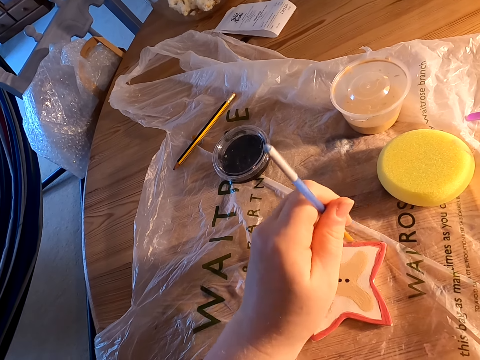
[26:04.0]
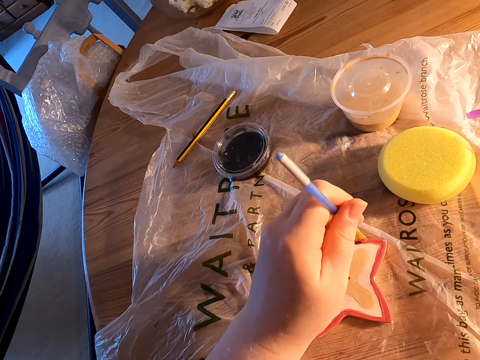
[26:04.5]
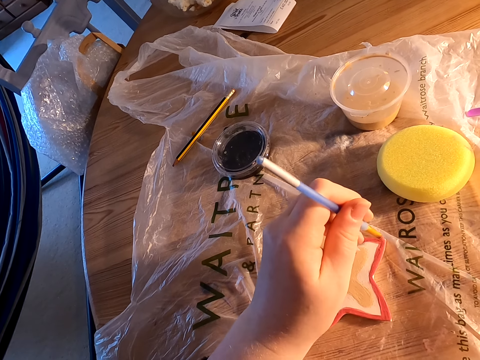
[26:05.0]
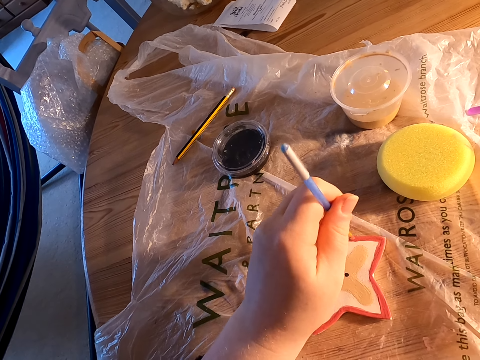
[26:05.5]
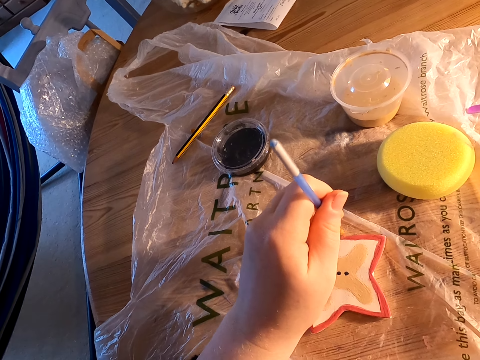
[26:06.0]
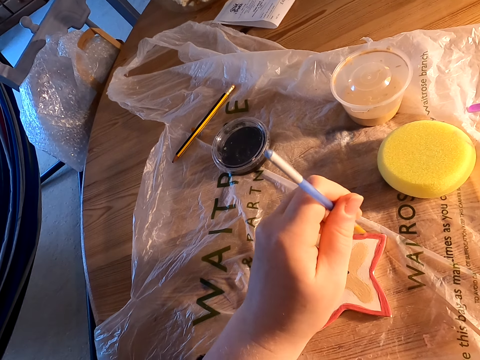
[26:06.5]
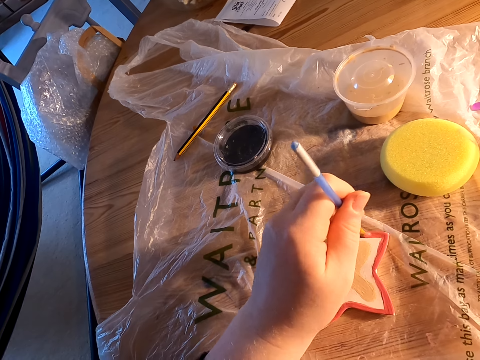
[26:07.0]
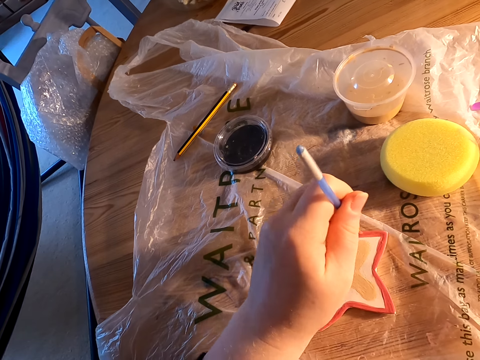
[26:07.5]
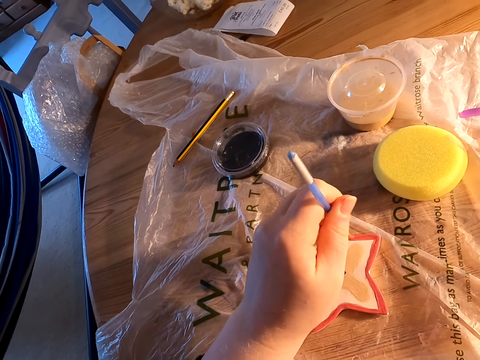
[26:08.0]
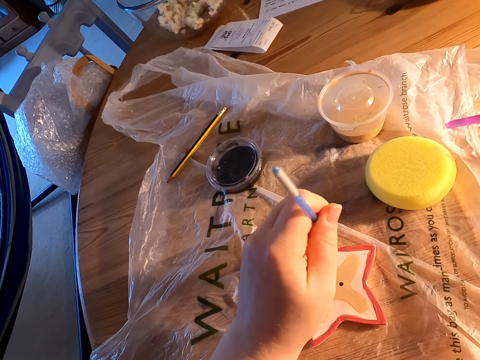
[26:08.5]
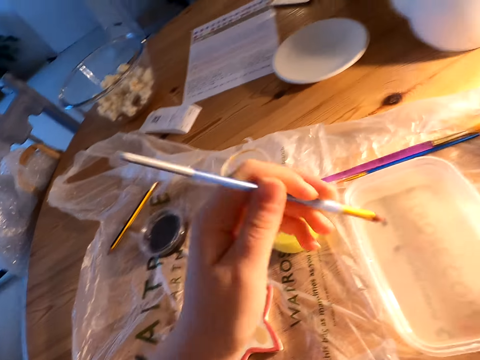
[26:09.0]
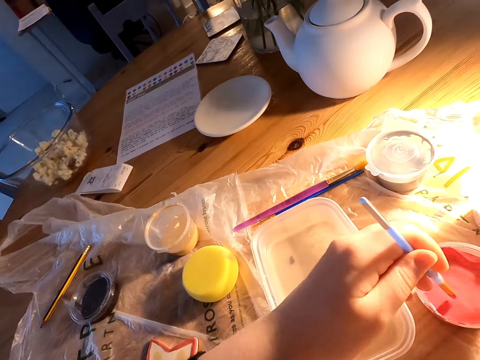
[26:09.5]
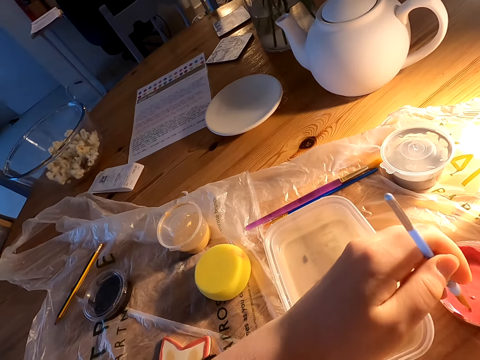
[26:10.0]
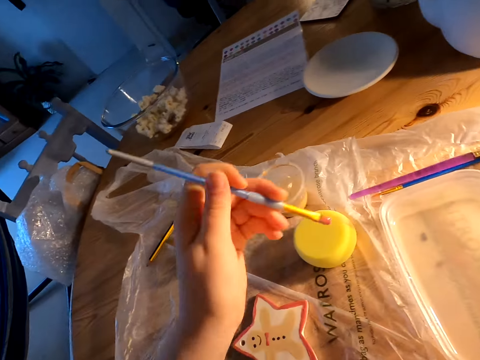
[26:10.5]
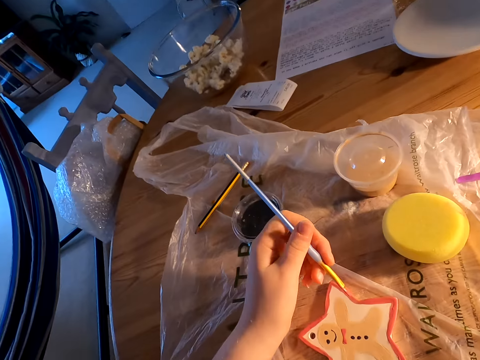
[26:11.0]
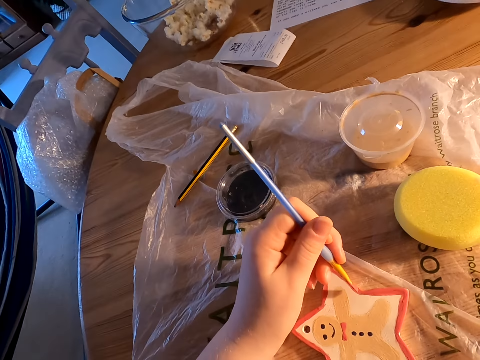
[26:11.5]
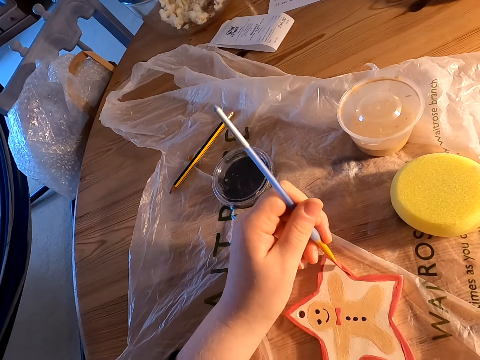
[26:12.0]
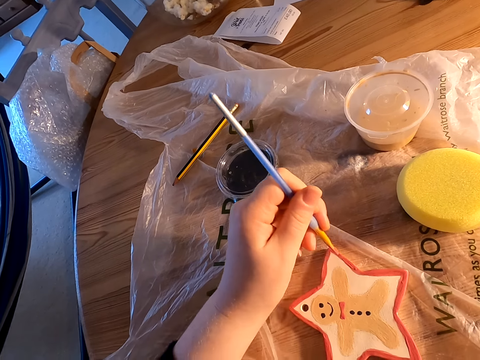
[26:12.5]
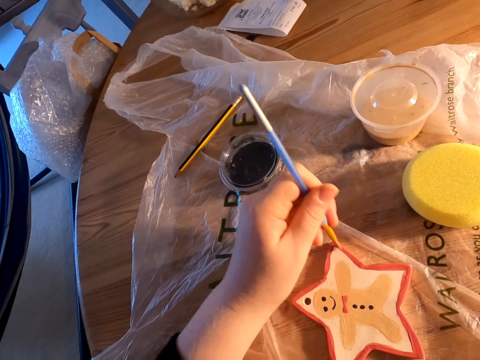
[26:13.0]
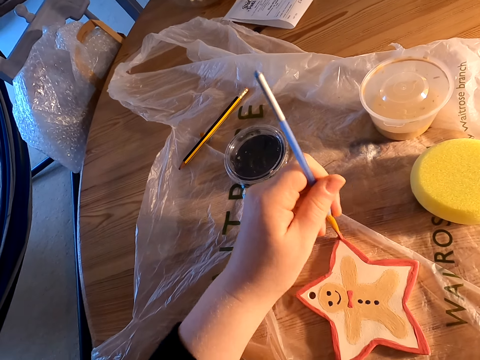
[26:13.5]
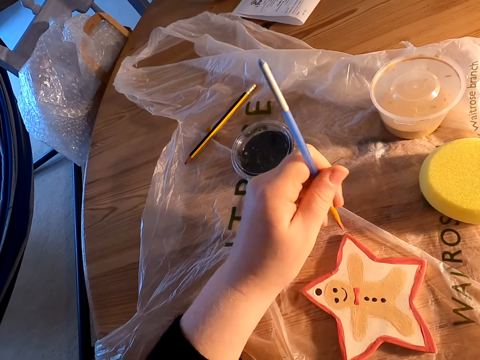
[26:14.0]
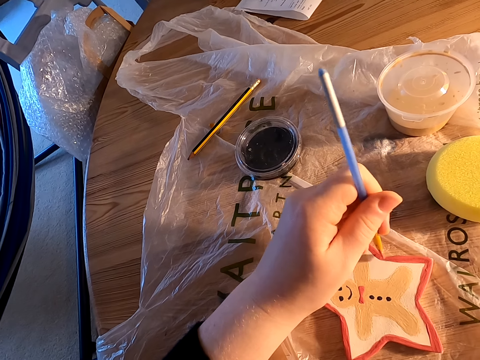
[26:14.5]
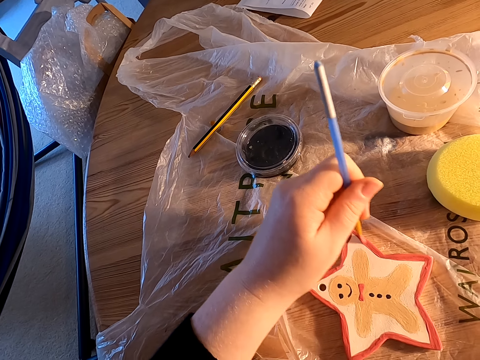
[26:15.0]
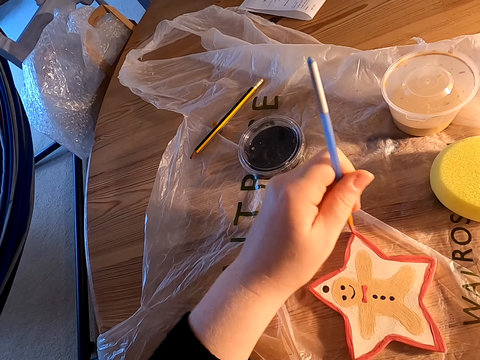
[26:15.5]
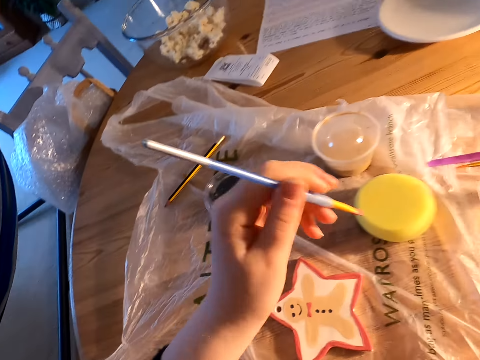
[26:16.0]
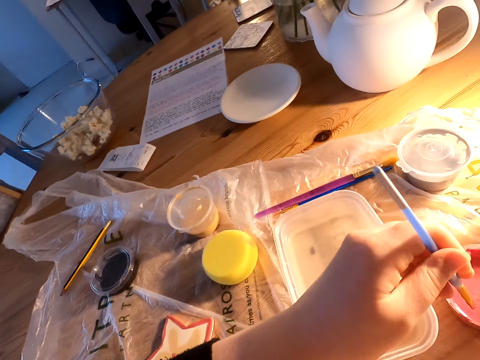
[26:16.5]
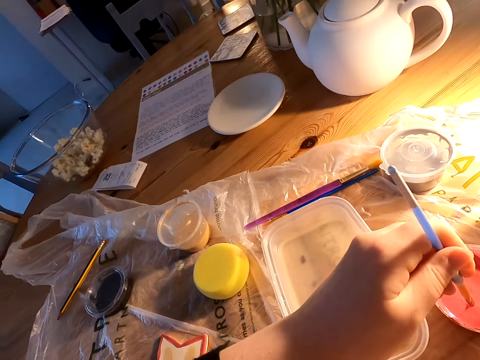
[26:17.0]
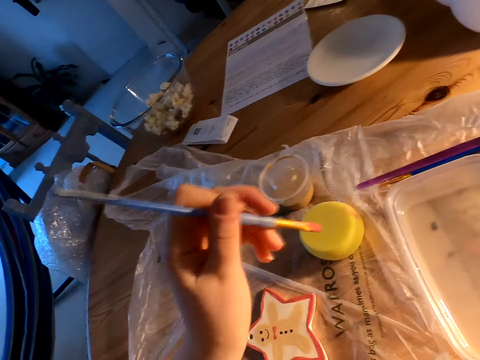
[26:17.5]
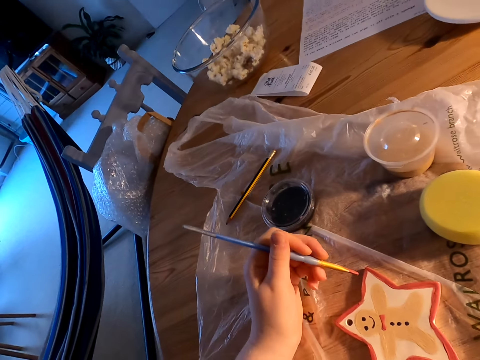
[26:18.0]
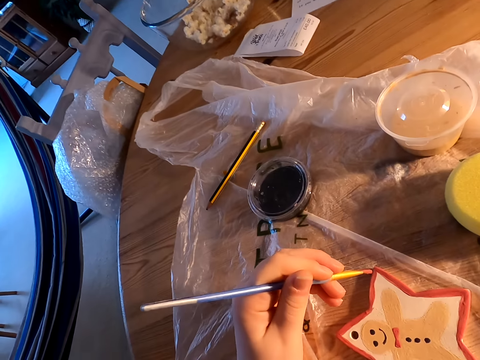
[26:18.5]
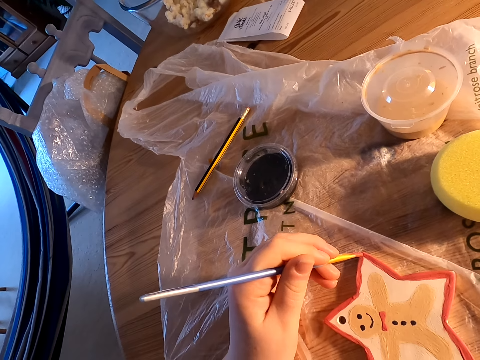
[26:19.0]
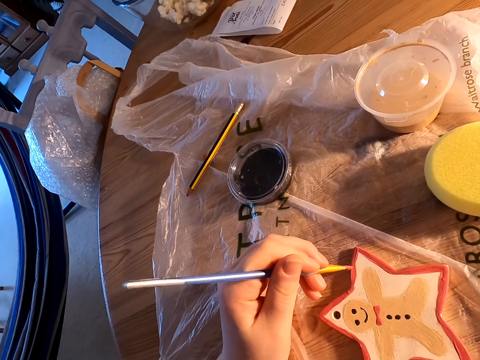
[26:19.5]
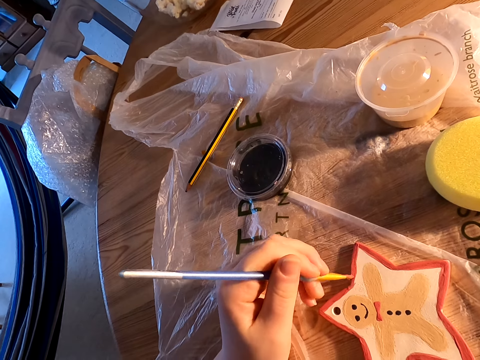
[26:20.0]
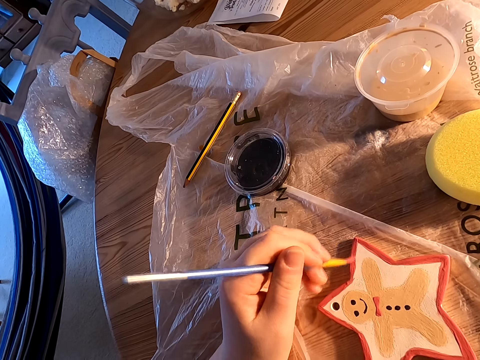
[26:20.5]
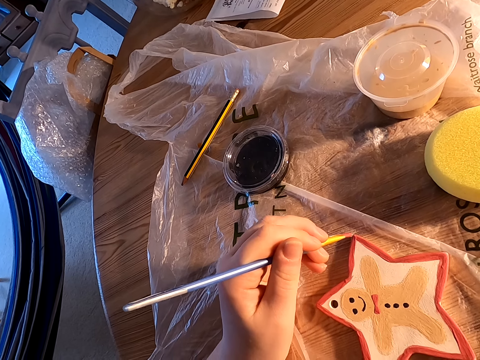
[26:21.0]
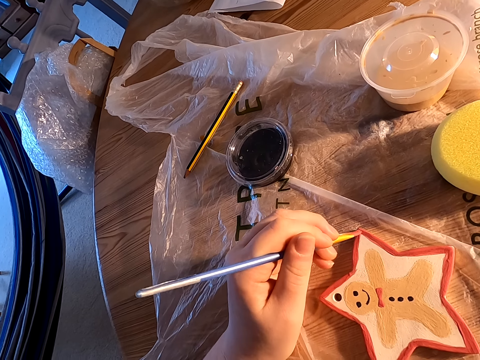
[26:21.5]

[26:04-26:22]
The camera wearer dips paint in the plastic can on the table. They paint something on the table with a paint brush. They dip paint in the plastic can on the table. They paint something on the table with the paint brush.

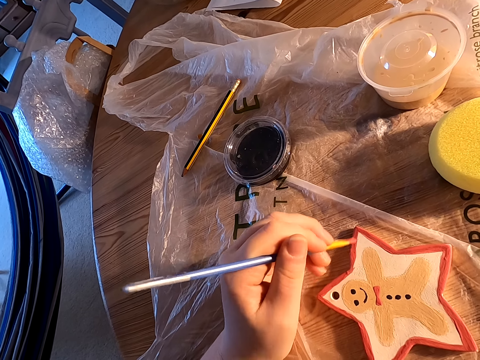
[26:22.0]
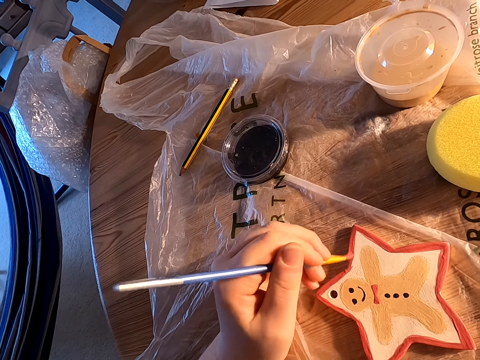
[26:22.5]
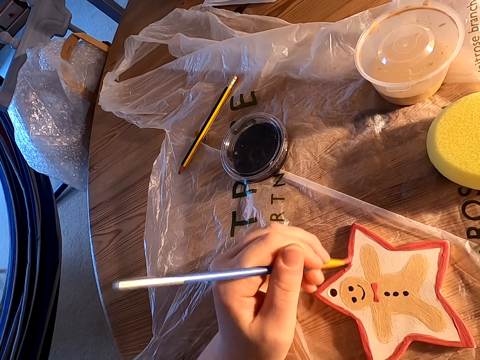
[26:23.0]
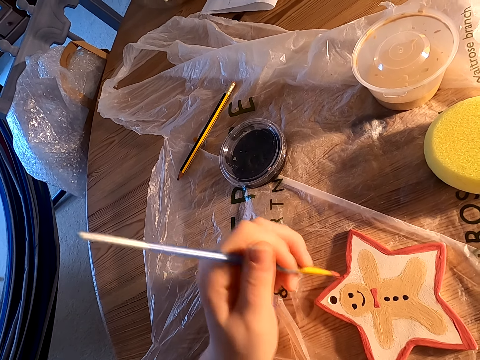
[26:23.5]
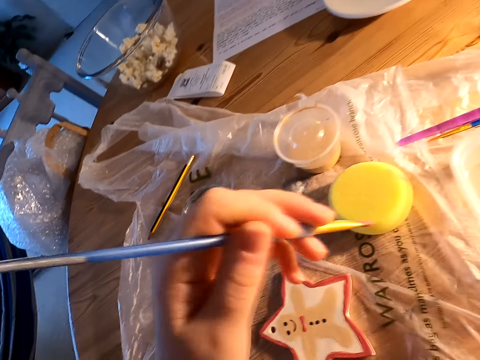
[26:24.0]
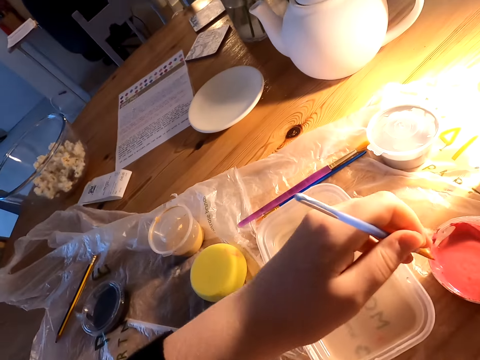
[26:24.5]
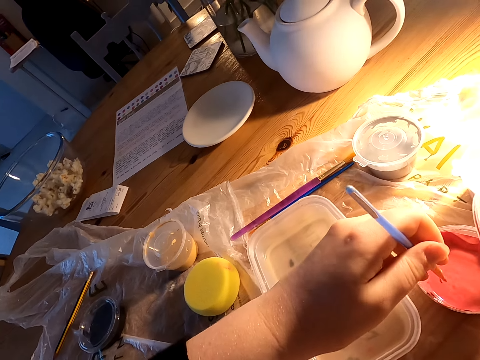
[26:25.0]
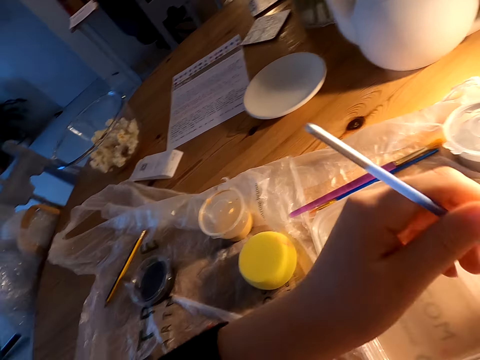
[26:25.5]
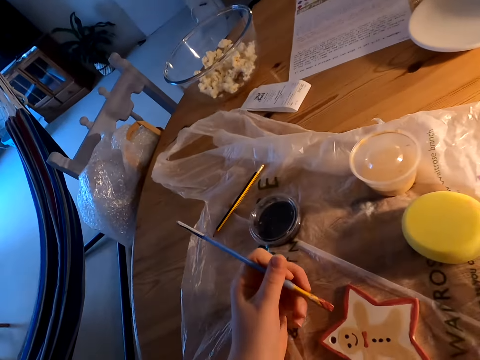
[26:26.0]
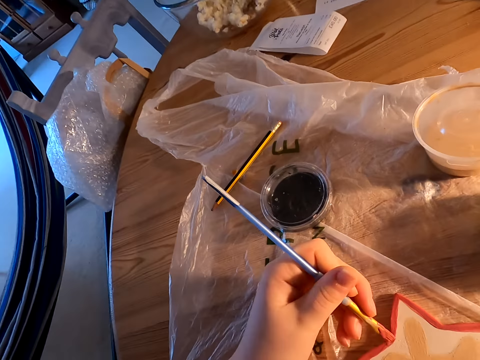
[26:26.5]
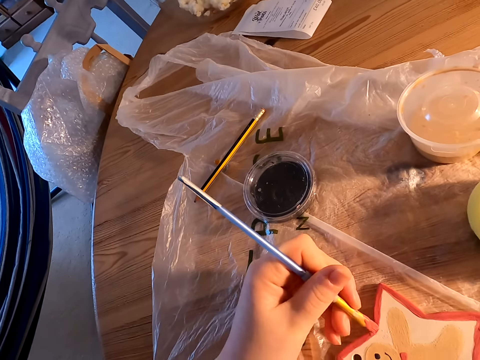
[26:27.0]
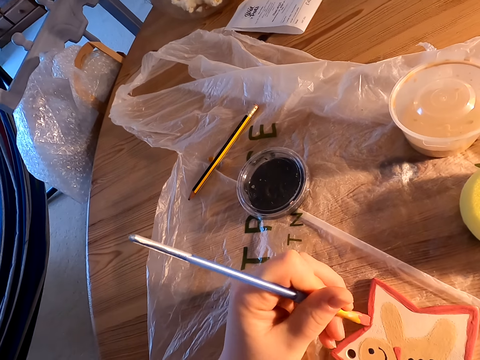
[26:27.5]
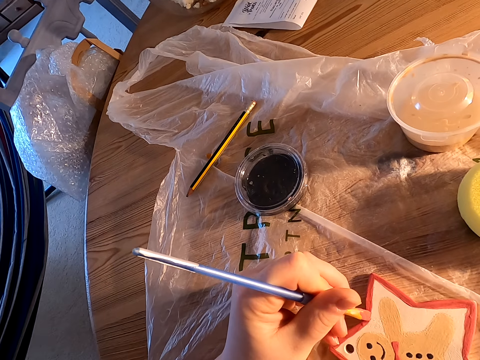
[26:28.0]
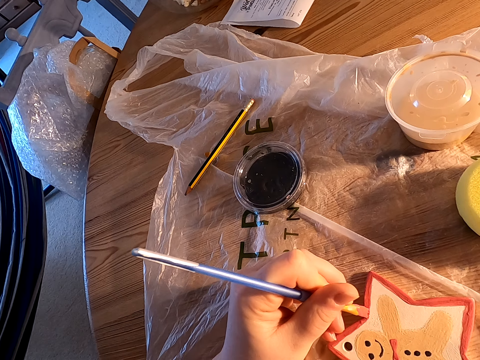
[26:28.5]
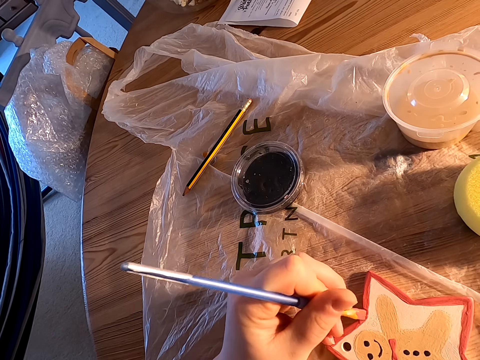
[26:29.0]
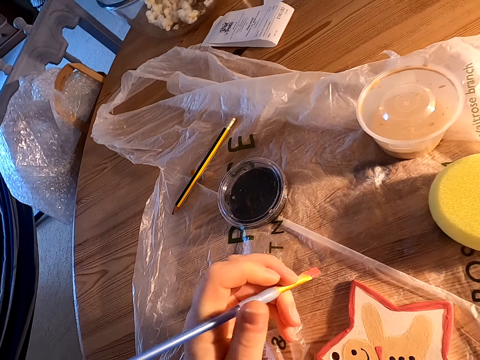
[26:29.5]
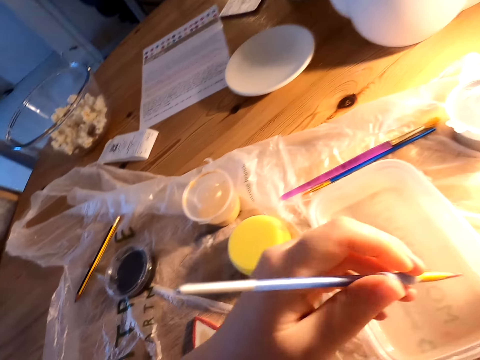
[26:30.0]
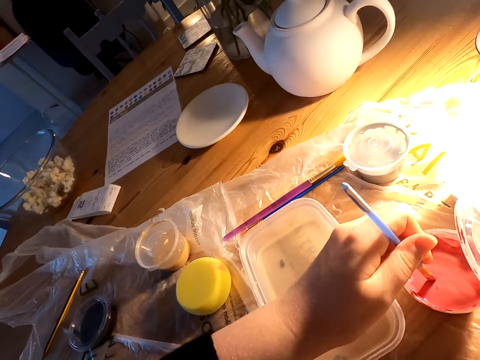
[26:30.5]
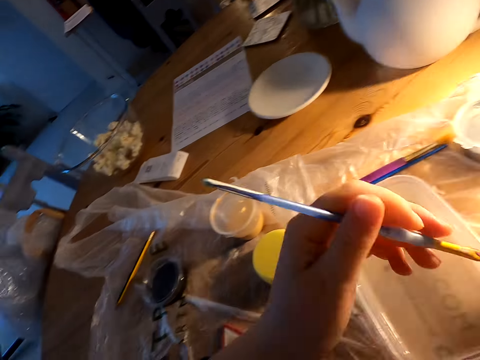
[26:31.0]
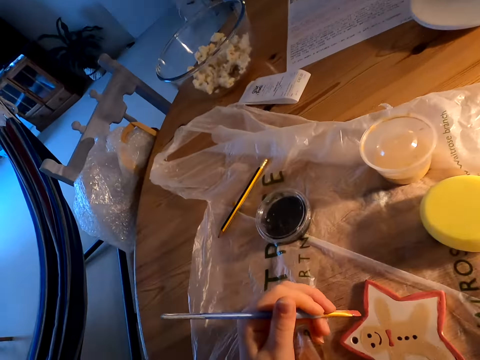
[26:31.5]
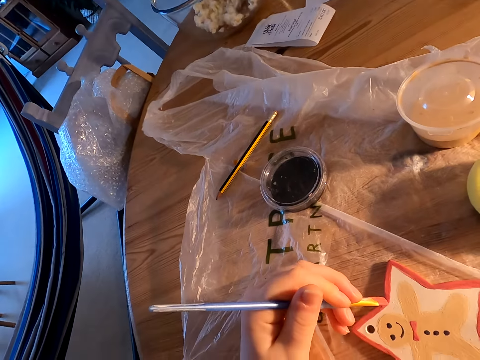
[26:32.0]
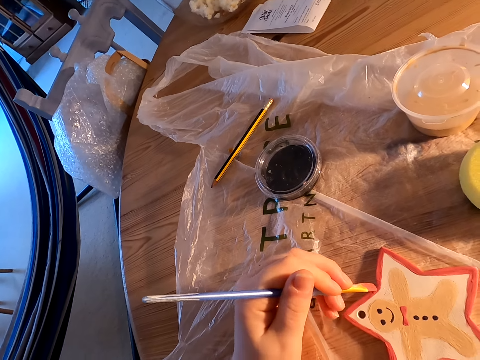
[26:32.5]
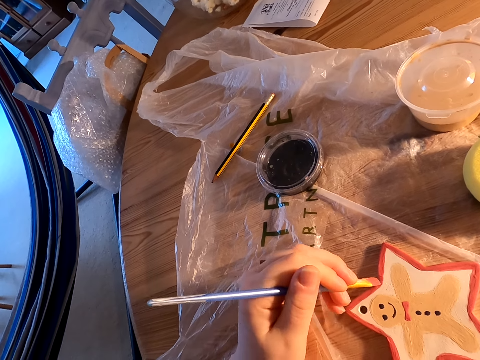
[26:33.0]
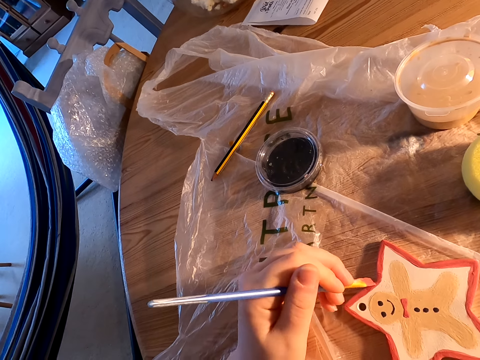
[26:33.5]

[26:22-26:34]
The camera wearer dips paint in the plastic can on the table. They paint something on the table with a paint brush. They dip paint in the plastic can on the table. They paint something on the table with the paint brush.
